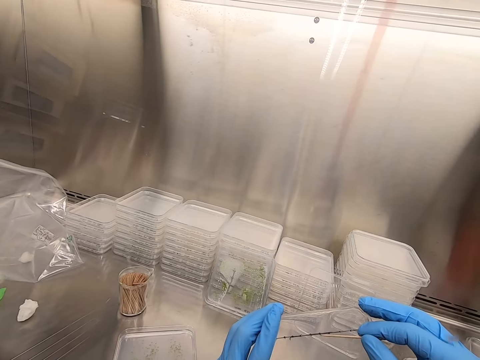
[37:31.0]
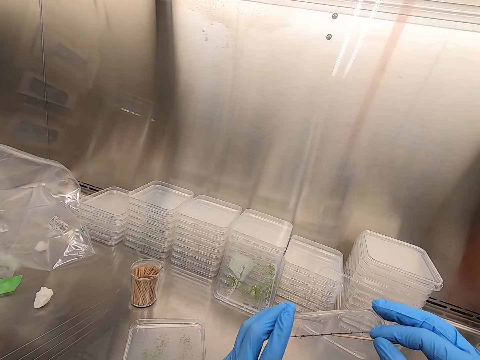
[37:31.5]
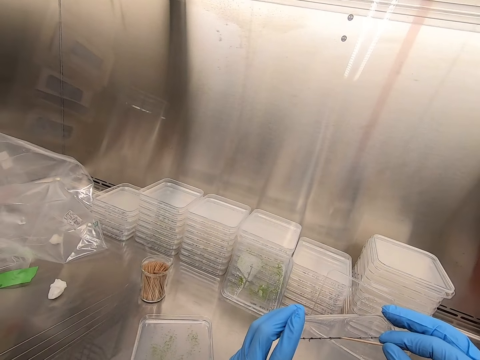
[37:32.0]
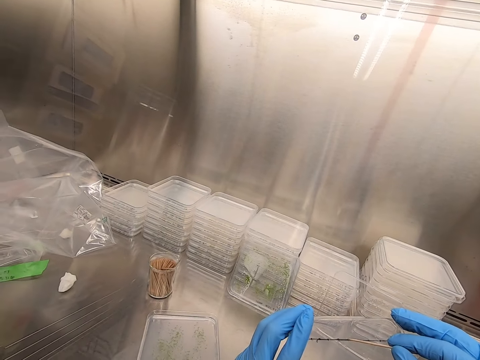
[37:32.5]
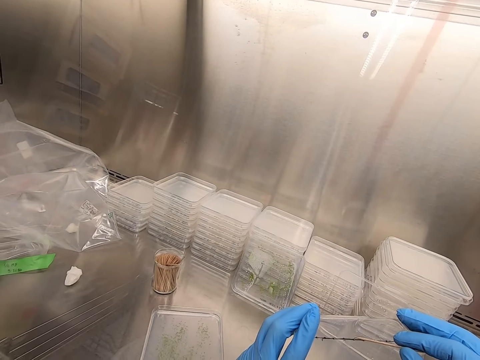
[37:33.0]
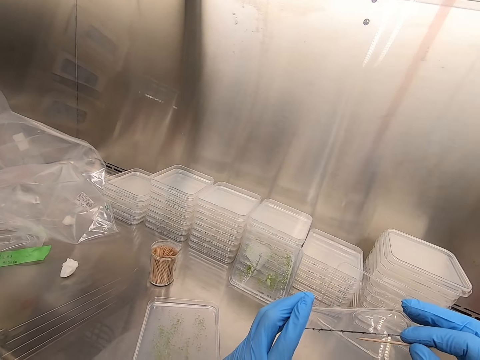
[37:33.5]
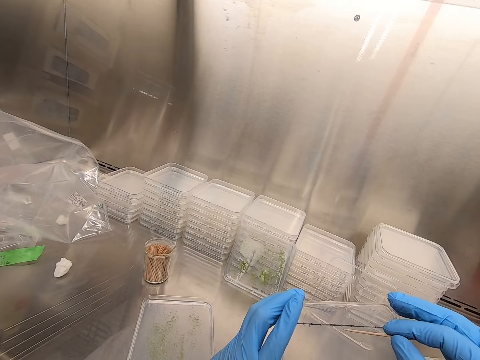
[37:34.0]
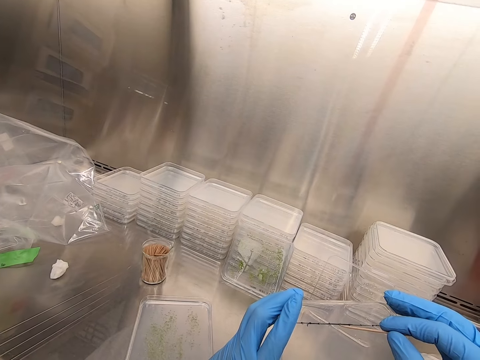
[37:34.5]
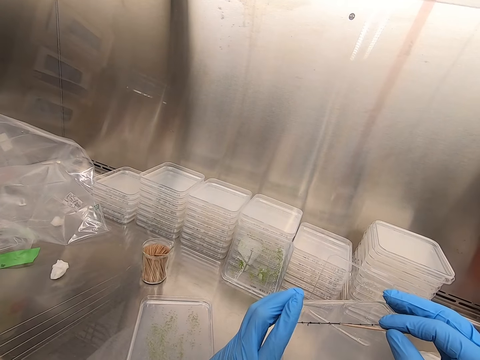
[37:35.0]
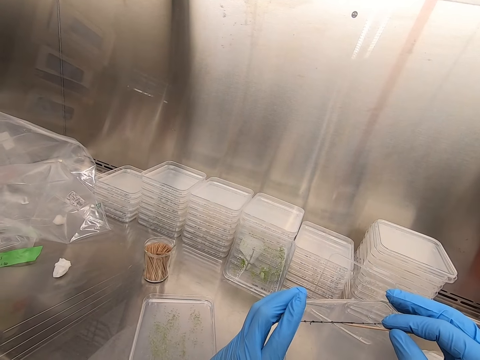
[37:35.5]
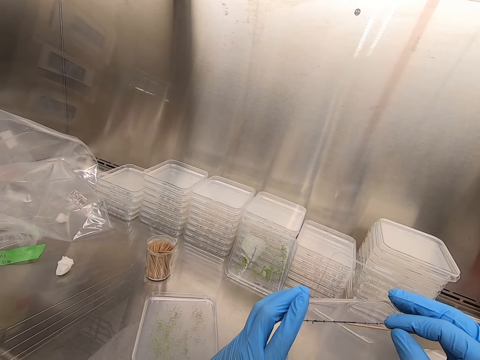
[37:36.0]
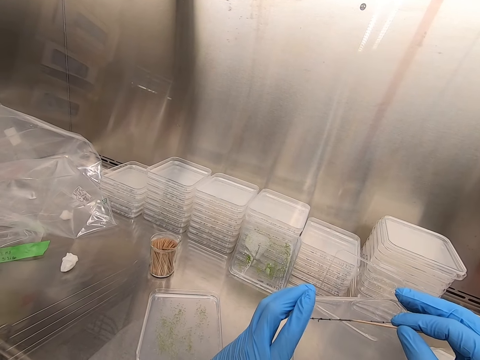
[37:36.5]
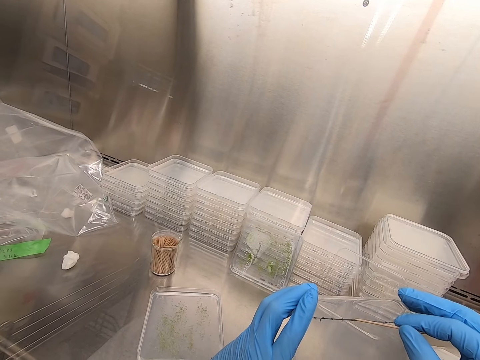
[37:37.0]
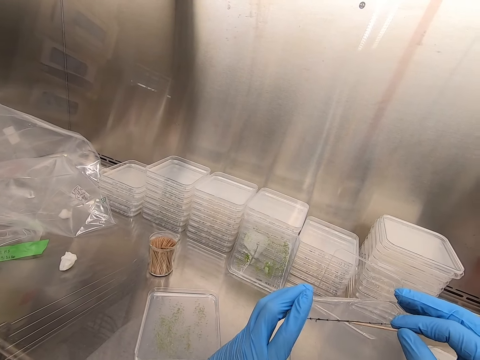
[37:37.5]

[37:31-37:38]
The camera wearer takes the tray and picks something.

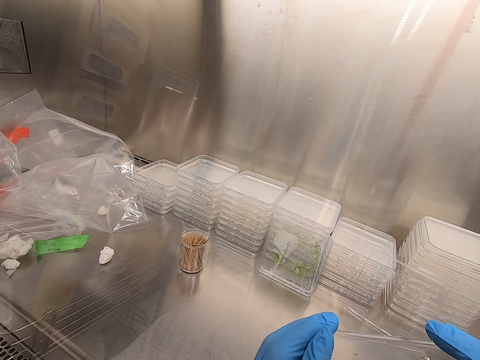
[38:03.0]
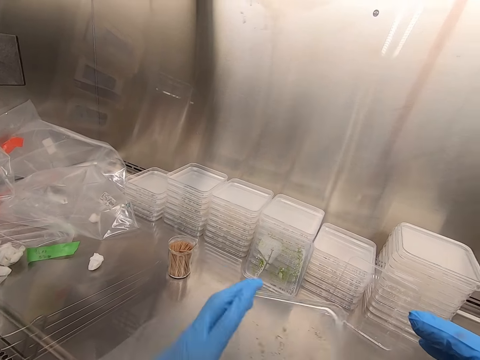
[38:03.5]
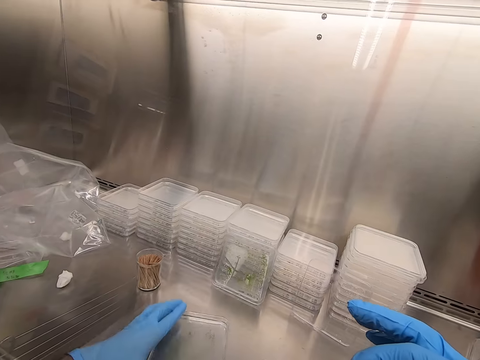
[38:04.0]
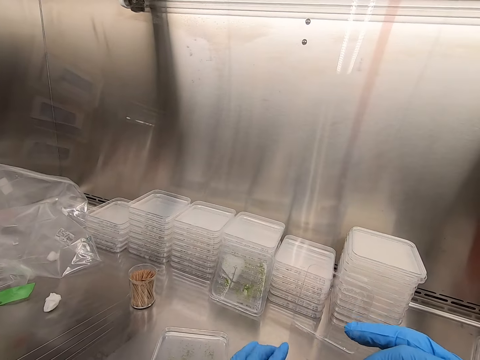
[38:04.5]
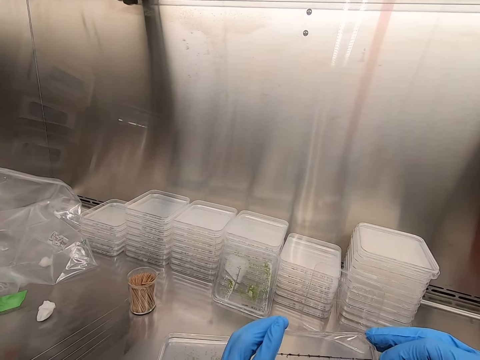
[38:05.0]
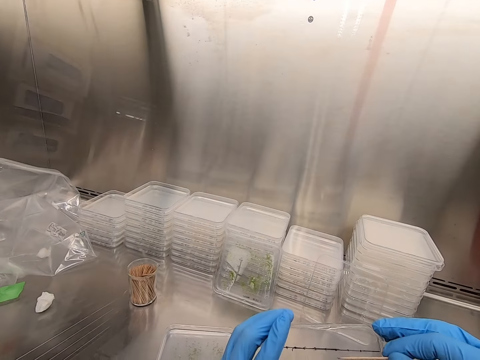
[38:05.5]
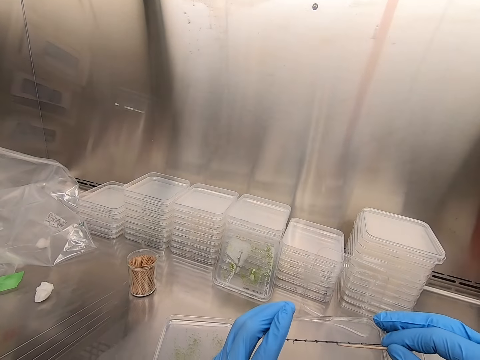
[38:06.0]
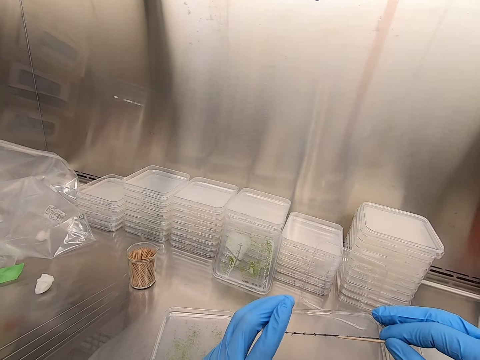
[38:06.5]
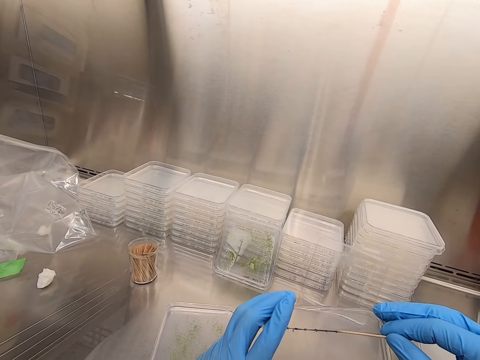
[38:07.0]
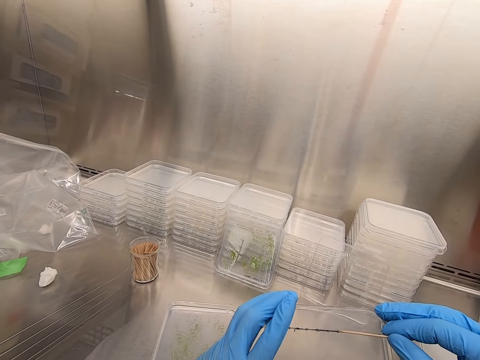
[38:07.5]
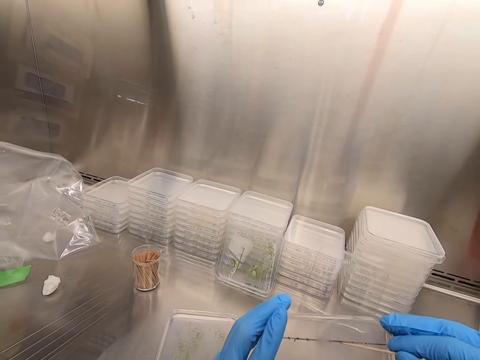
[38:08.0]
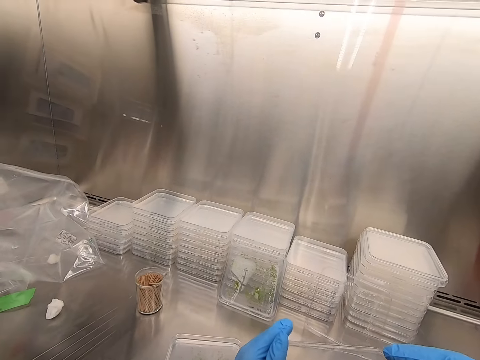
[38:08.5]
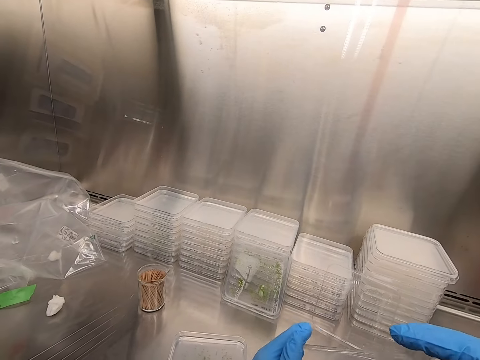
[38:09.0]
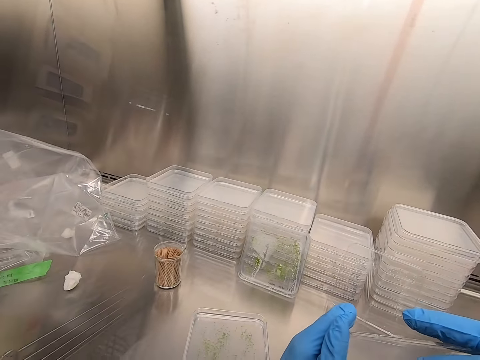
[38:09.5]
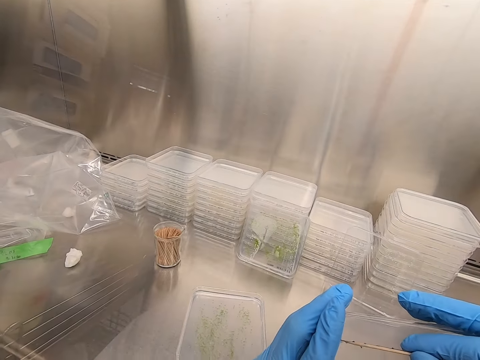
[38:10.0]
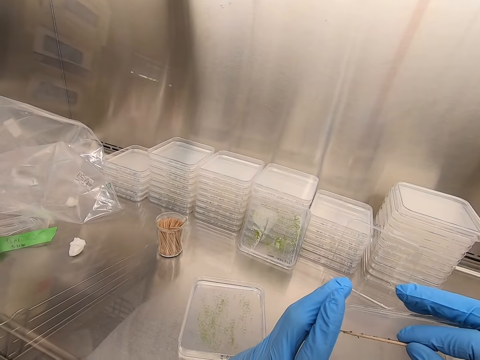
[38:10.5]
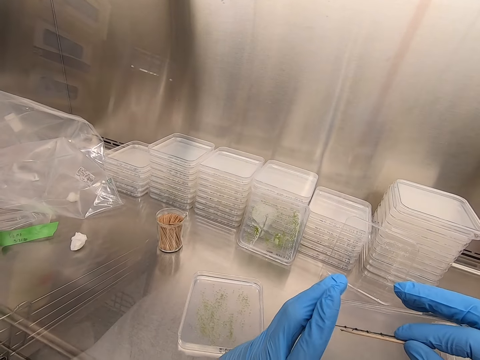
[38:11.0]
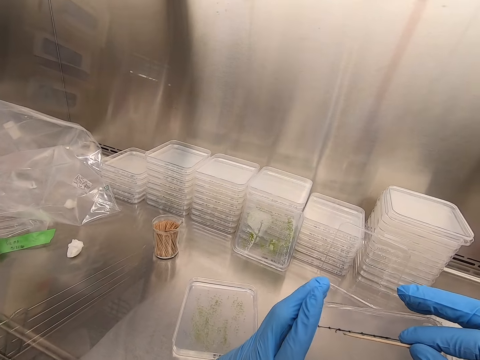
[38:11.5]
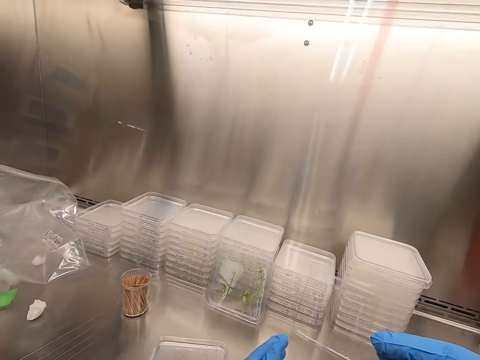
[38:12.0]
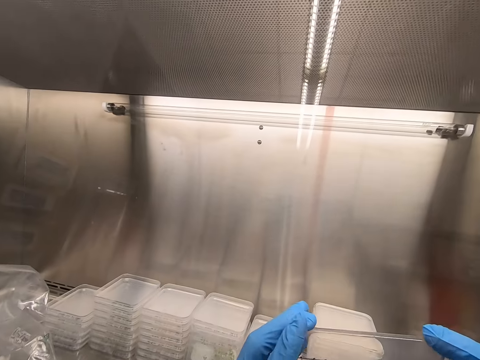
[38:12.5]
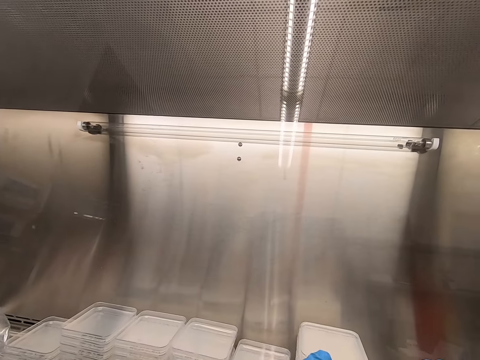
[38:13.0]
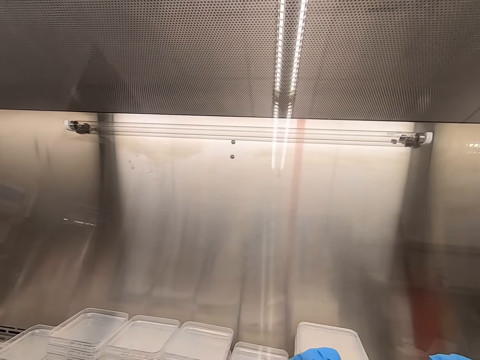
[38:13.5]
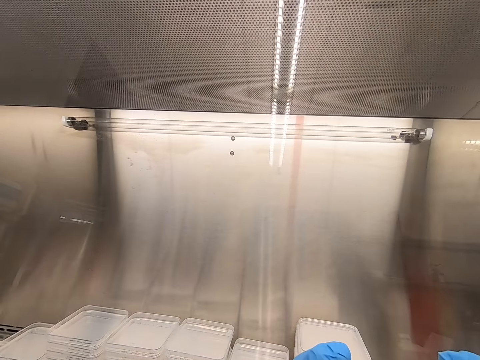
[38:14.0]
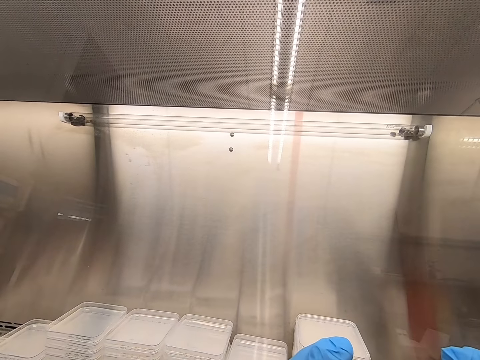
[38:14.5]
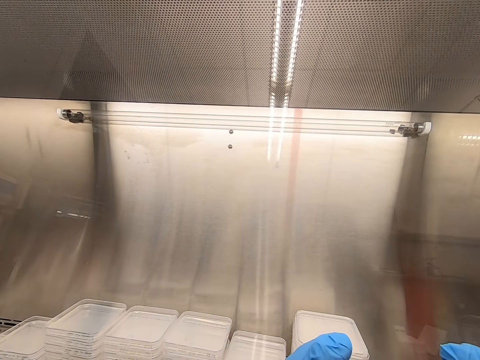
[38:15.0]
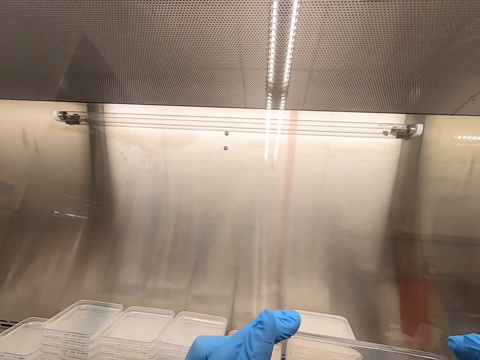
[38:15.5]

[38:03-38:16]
The camera wearer places the acrylic sheet on the table. They put something at the tray with a wood stick. They pick particles from the acrylic sheet.

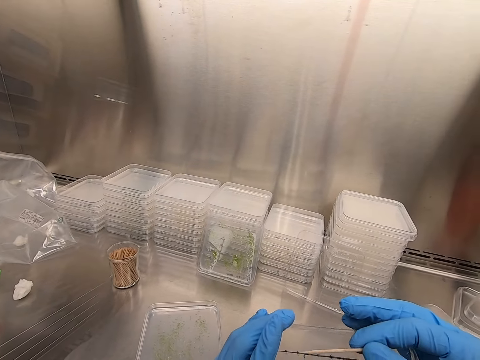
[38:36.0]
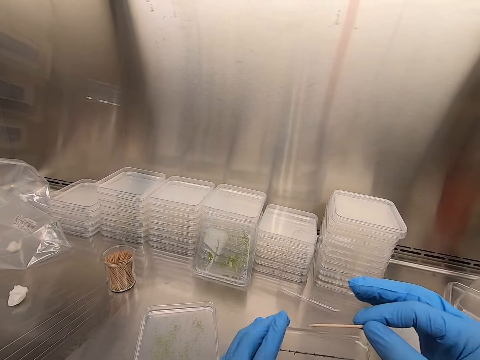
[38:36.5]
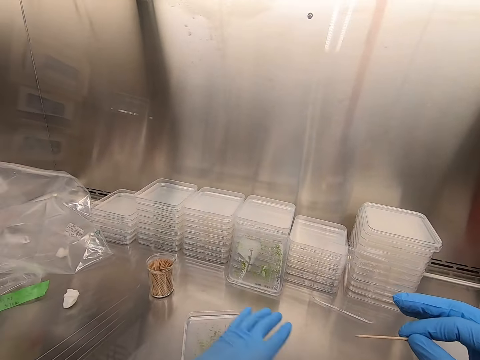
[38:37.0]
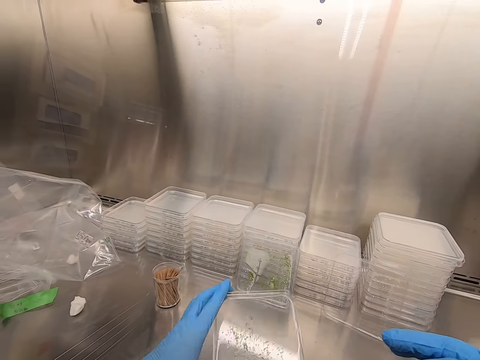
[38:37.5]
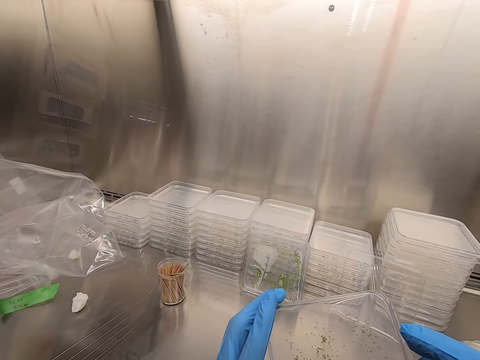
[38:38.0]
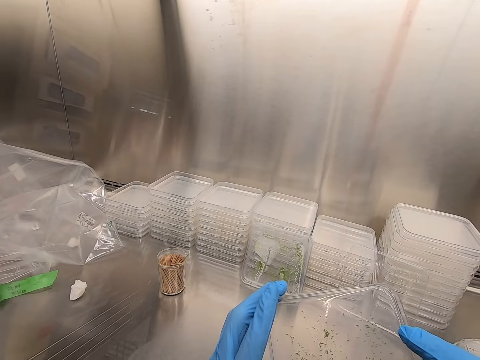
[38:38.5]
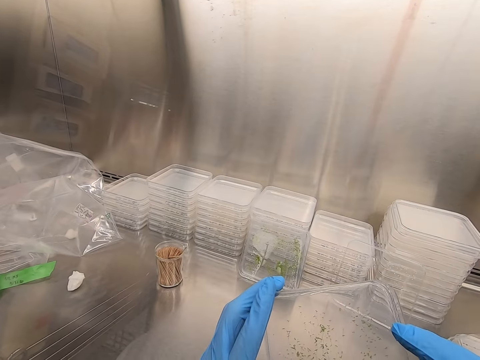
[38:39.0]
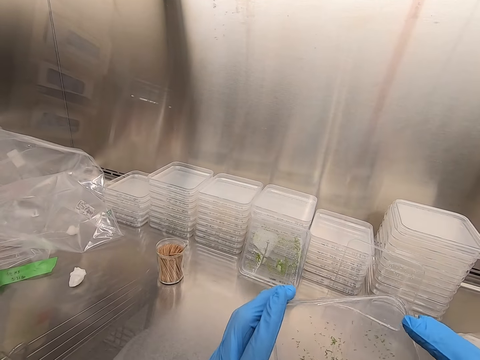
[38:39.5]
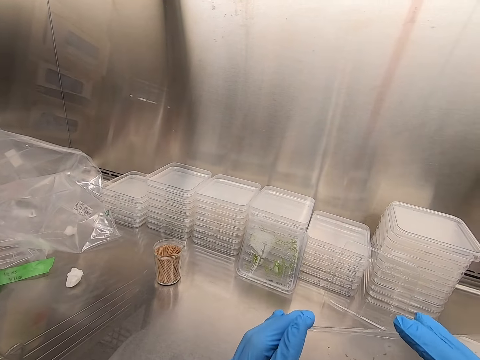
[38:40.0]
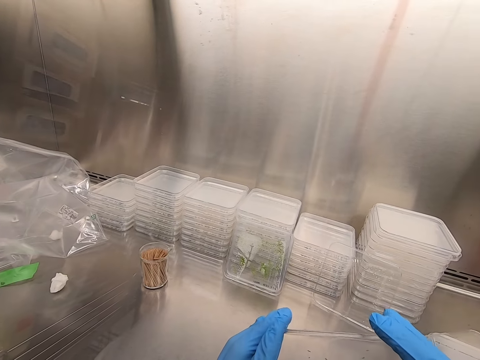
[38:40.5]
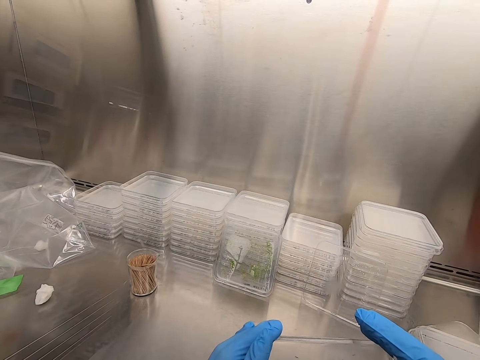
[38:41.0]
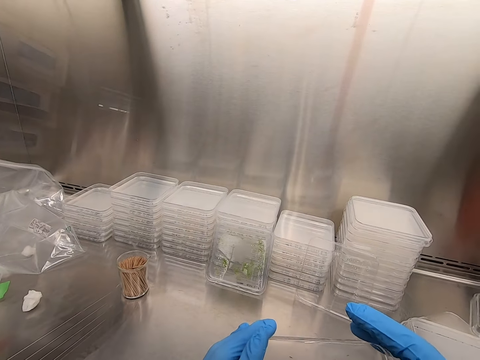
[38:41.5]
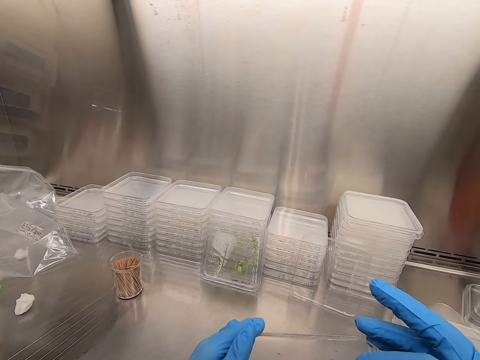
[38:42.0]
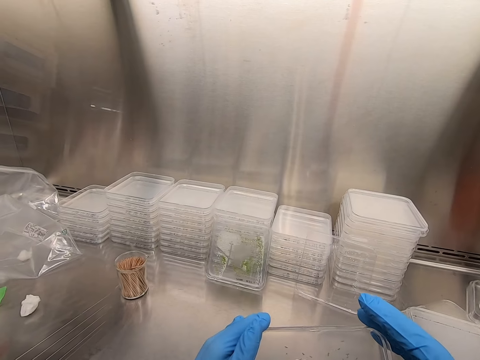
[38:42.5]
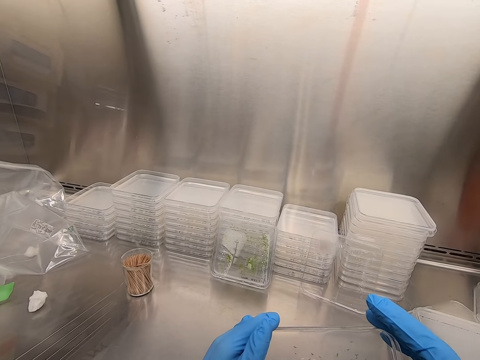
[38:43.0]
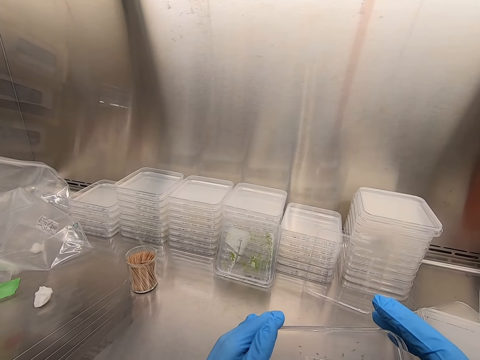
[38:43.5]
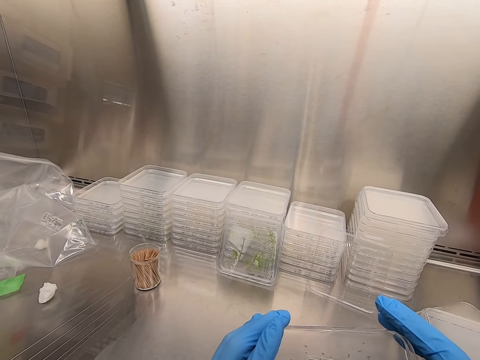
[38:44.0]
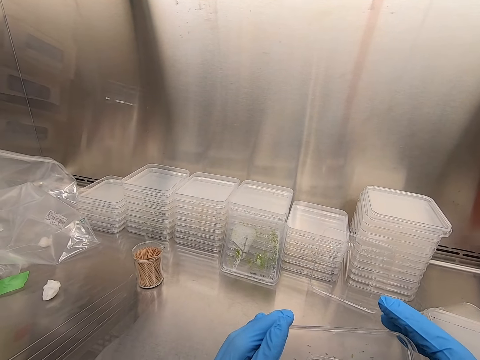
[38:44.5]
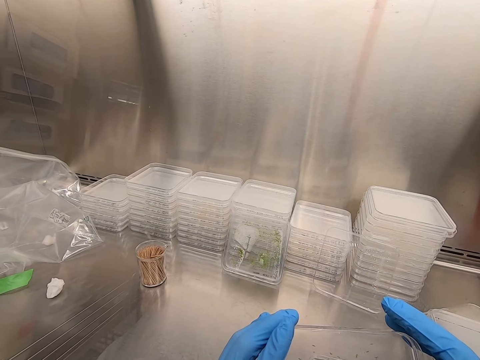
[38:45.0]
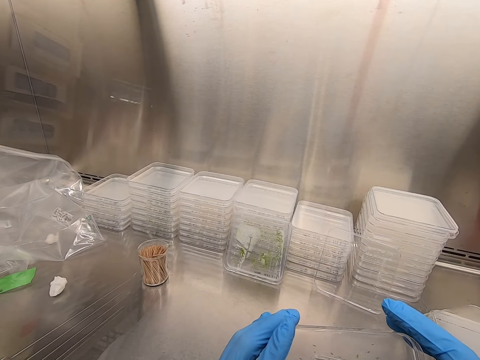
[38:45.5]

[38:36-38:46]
The camera wearer picks the acrylic sheet. They pick particles from the acrylic sheet.
